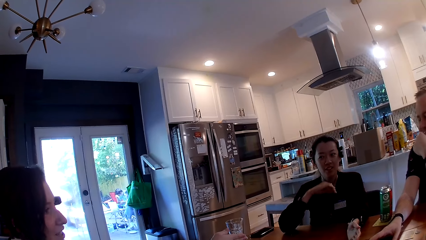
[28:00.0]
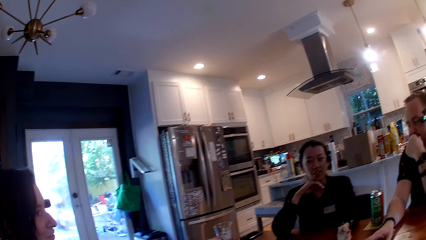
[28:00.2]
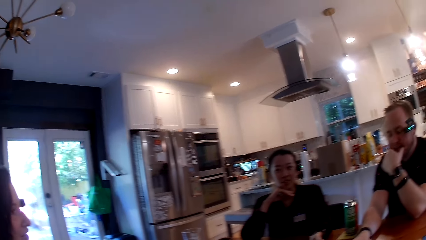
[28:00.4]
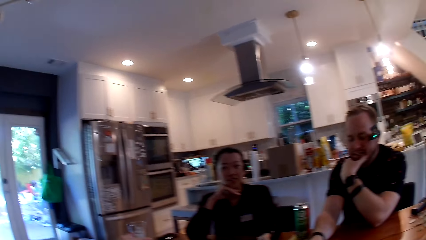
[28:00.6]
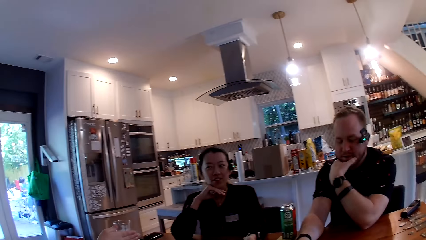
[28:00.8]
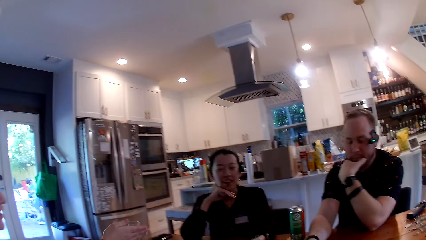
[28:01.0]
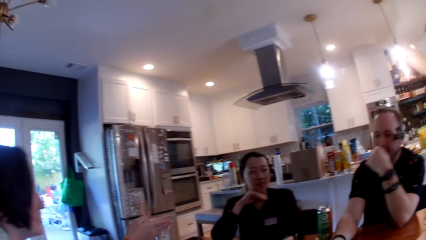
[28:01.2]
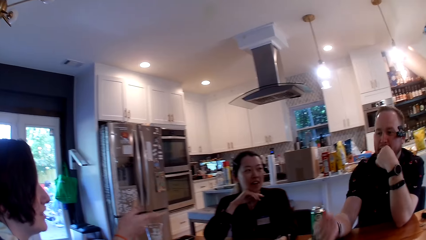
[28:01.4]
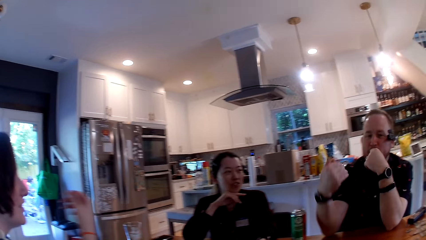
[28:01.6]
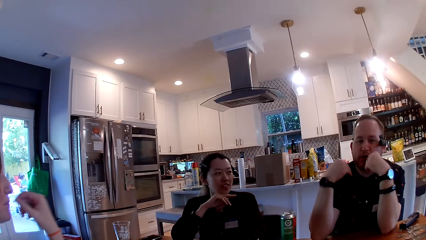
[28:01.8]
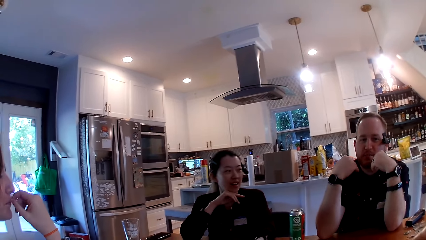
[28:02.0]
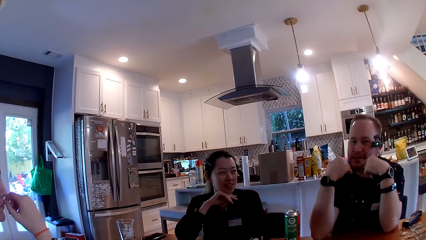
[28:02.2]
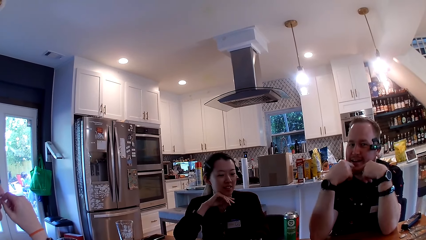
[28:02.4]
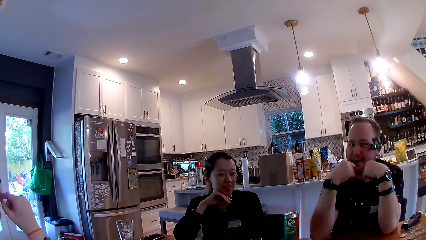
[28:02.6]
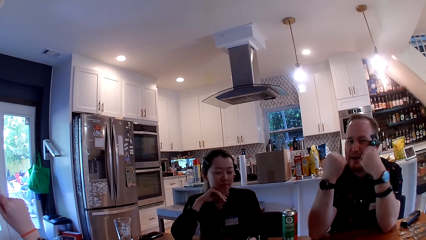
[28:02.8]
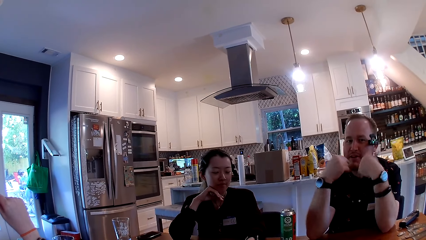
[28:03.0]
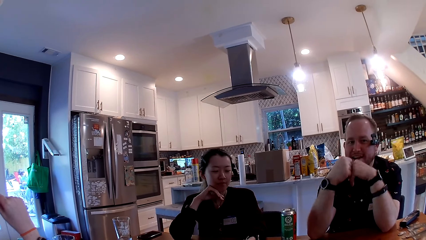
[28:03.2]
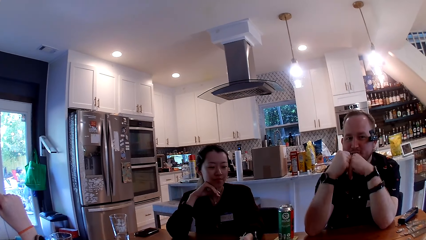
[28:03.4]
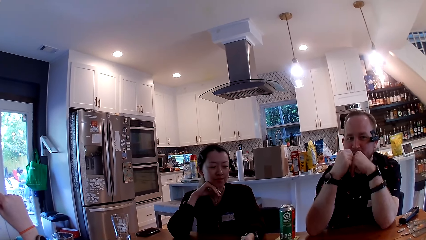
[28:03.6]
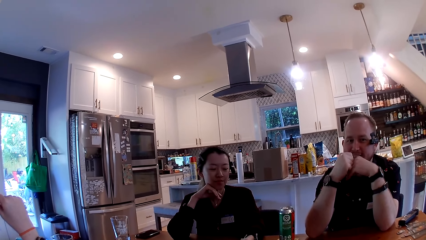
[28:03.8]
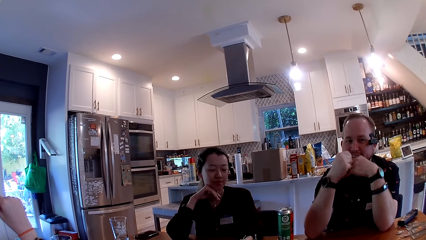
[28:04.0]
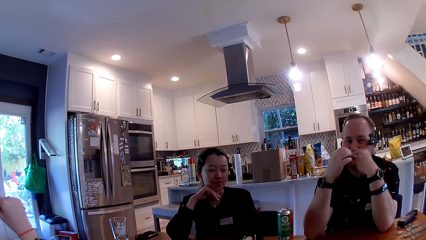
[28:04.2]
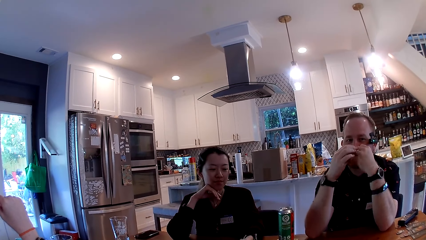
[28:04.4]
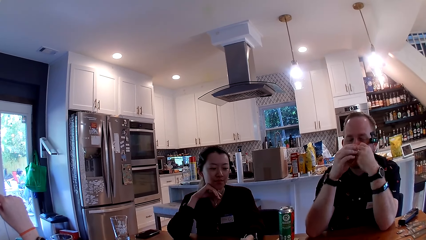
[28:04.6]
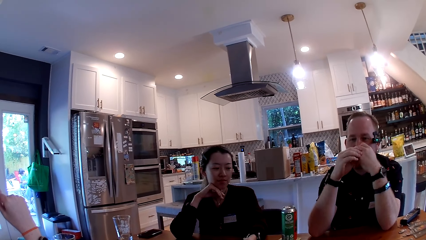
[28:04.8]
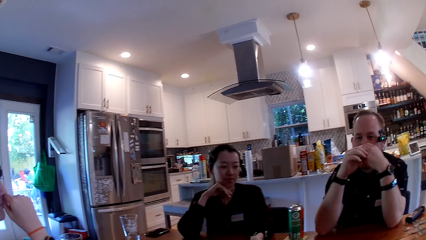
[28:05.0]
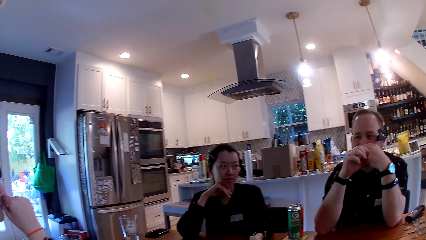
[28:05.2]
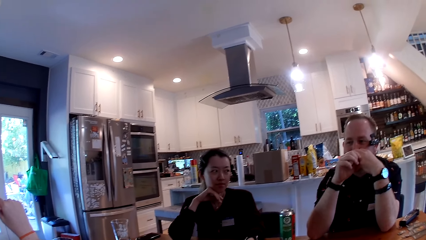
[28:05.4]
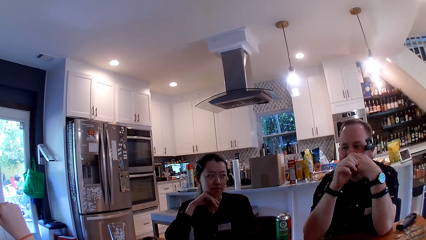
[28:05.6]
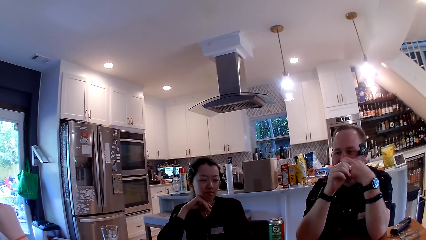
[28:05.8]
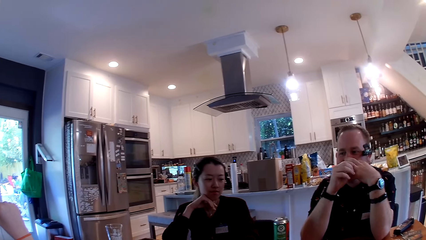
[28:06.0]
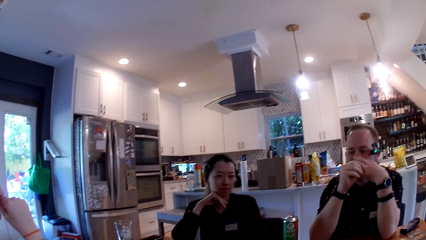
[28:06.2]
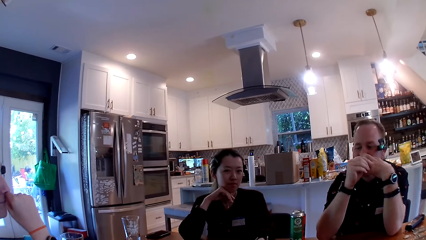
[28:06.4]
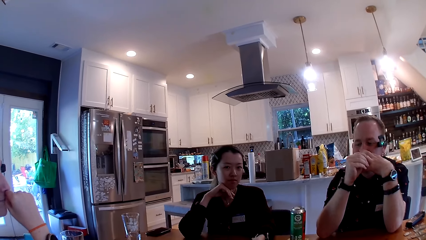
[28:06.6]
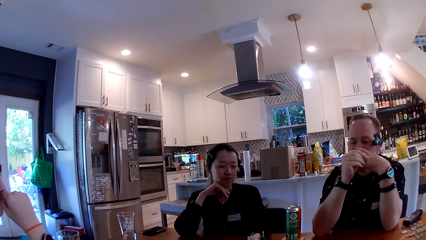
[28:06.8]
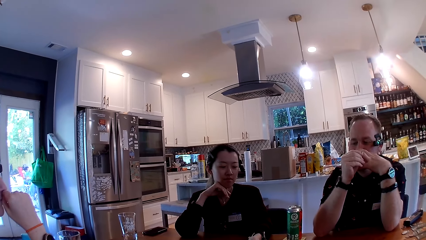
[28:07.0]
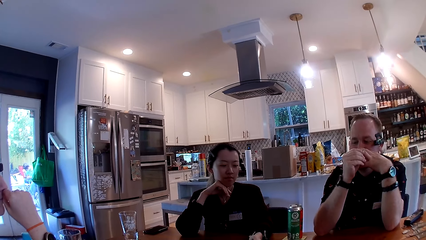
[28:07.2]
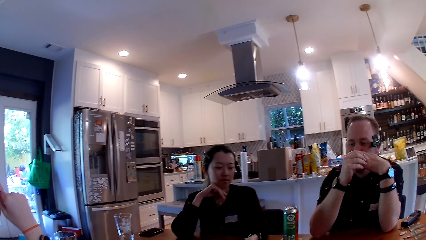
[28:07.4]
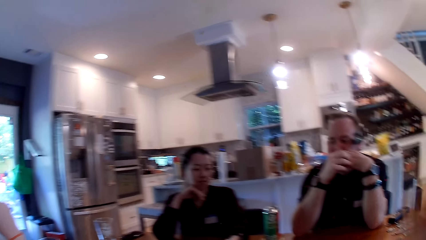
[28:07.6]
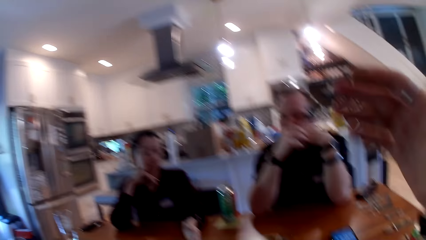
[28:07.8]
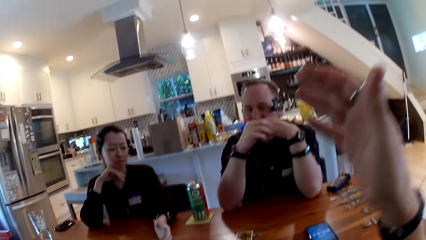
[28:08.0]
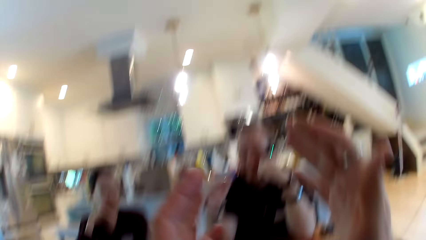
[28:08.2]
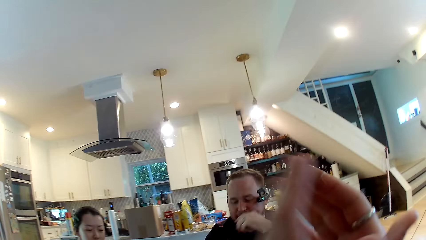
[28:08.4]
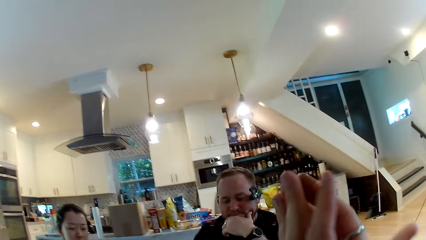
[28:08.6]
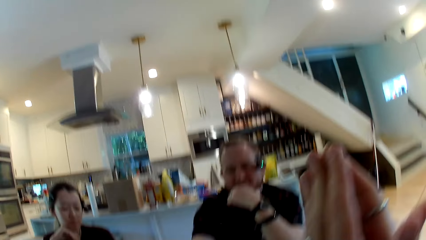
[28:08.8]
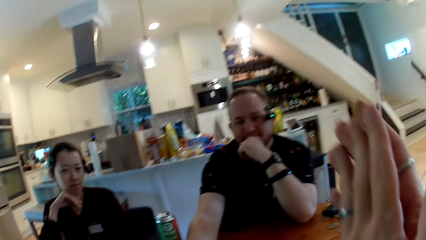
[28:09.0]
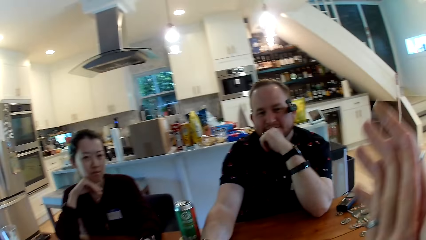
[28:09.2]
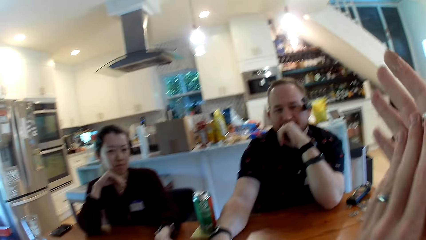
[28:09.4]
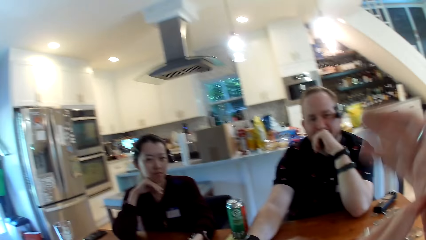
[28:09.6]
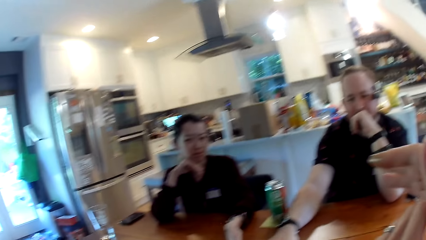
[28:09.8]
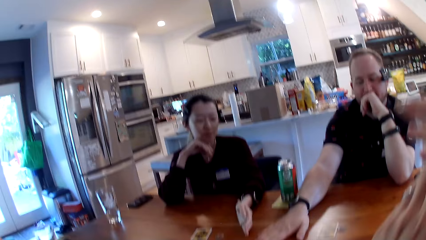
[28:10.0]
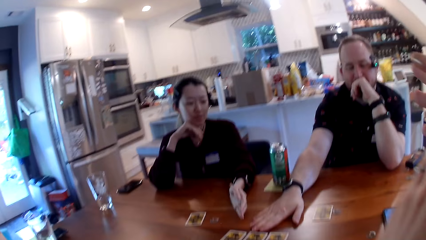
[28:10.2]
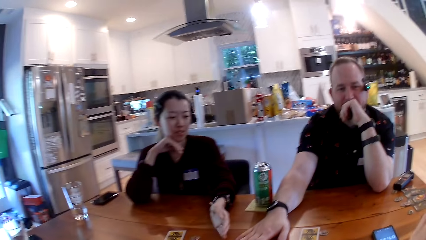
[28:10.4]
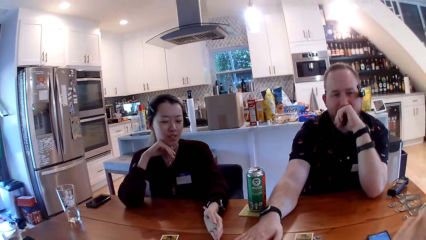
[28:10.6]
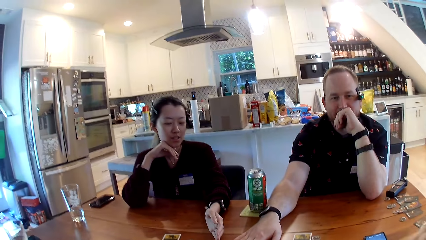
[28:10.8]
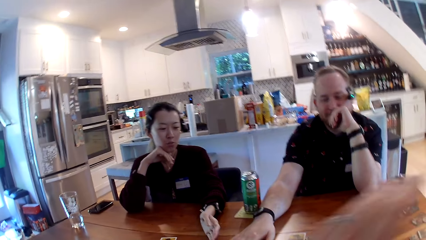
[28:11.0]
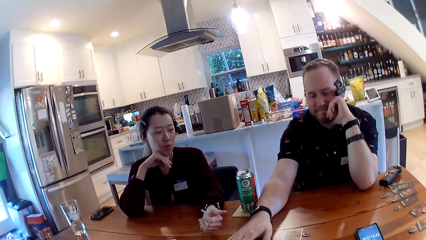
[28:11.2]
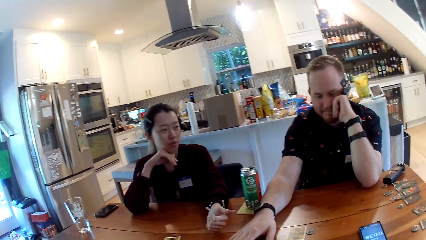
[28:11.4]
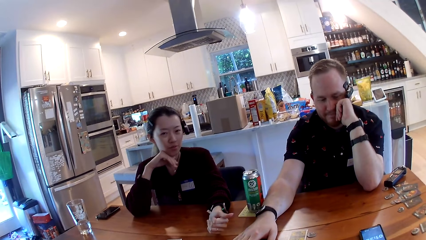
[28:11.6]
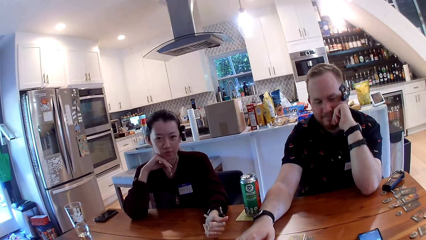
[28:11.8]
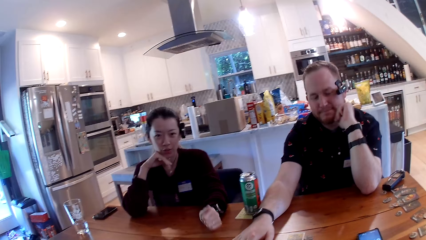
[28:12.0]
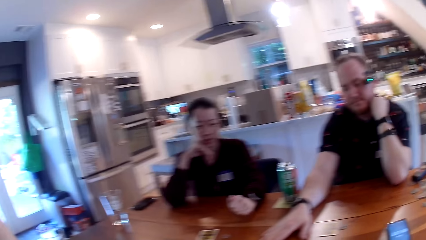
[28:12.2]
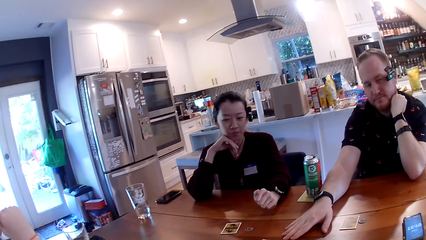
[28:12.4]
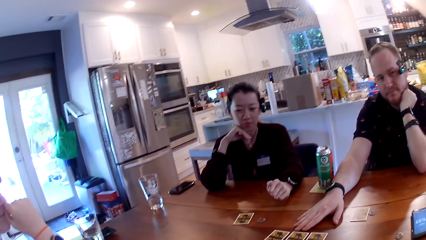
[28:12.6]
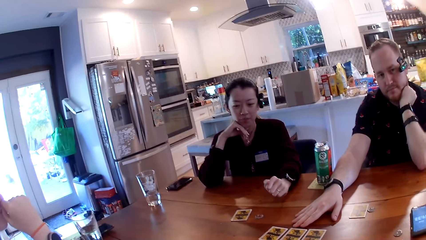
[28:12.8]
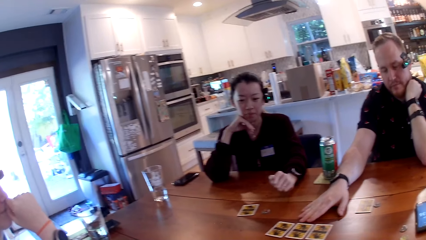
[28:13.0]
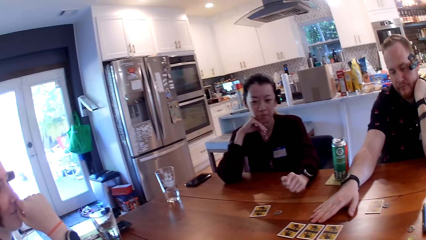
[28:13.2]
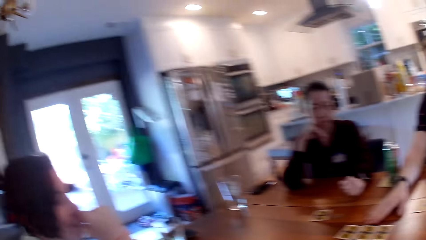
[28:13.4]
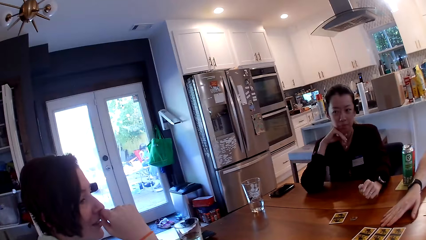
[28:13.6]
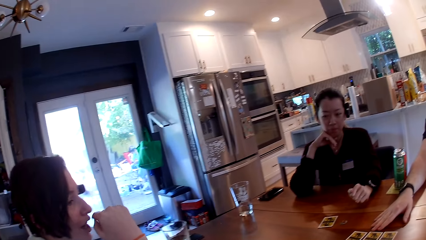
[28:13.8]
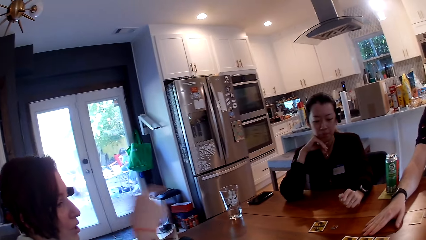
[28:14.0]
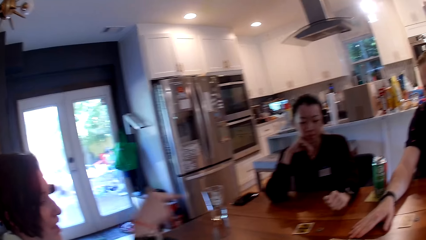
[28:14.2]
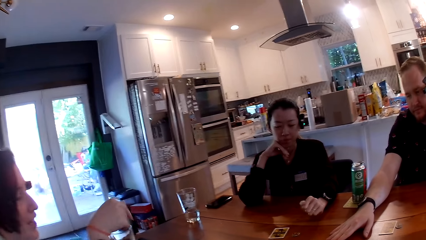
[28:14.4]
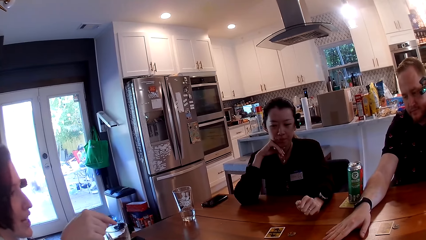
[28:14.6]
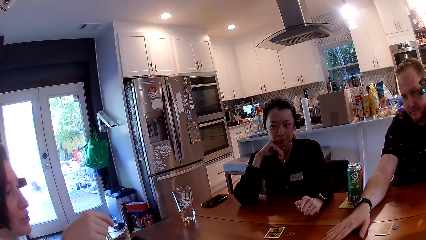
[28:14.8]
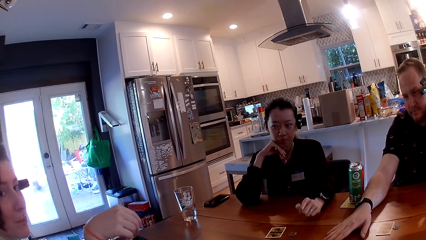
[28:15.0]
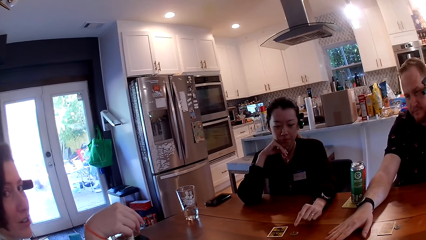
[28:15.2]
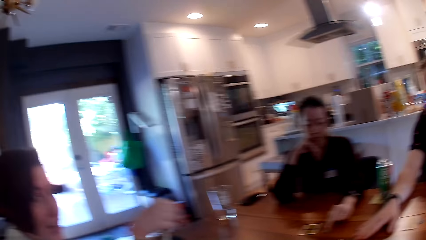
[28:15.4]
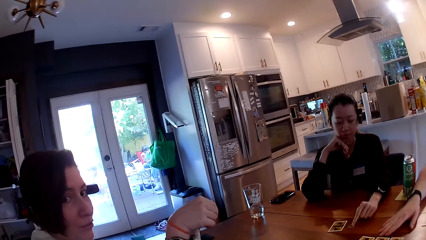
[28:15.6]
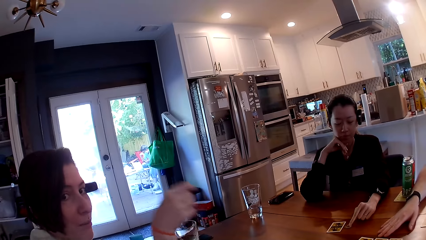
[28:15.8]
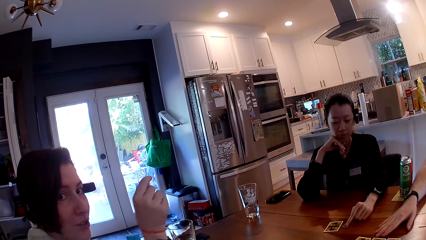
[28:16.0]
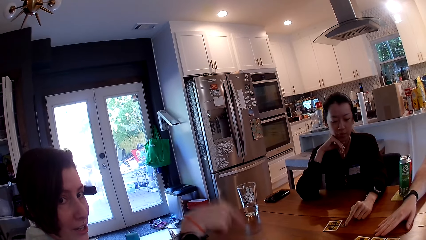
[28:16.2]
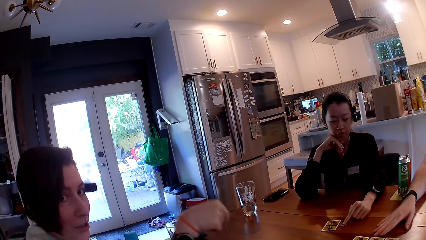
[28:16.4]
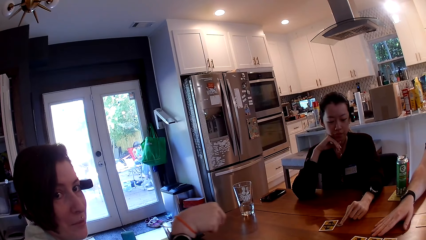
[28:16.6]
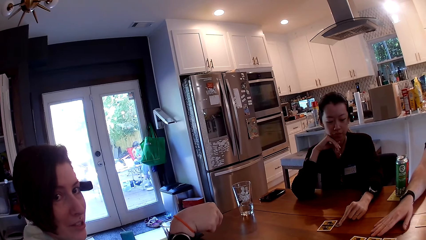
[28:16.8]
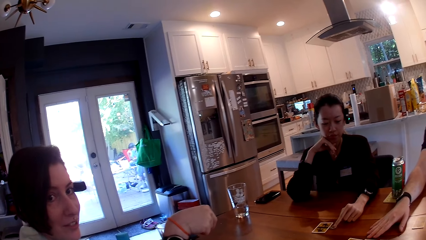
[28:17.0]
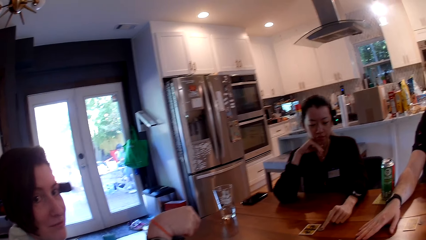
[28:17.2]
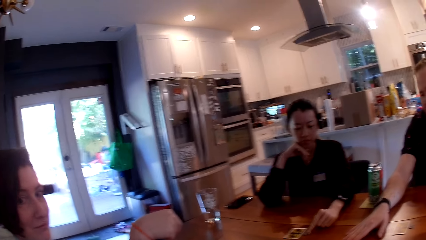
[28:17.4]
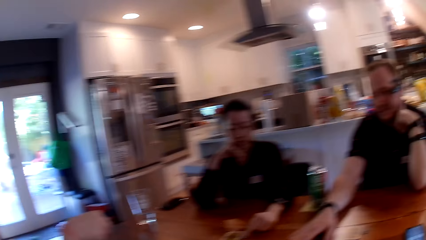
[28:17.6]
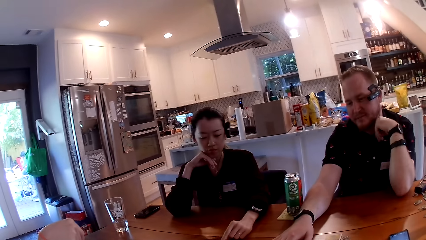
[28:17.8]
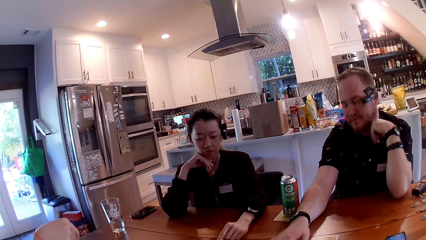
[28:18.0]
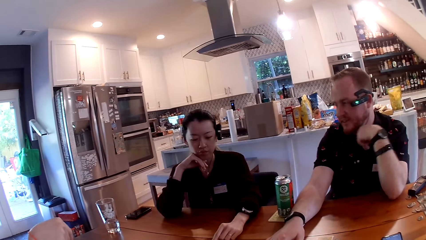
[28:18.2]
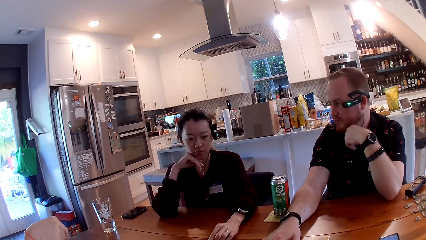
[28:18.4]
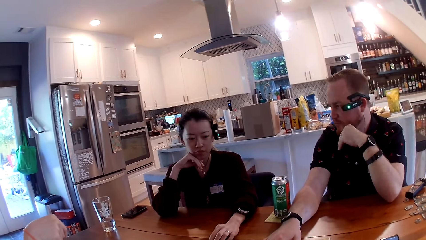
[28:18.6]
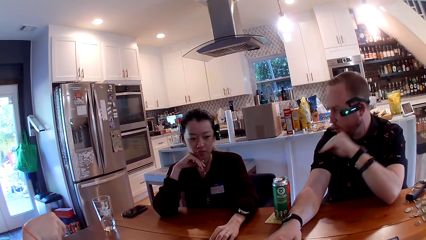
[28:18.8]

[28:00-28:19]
The camera wearer converses with everyone at the table. They talk to a man. They talk to a woman.
